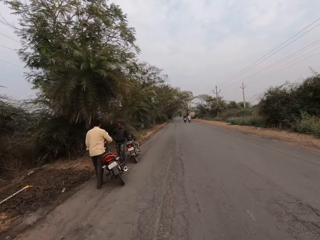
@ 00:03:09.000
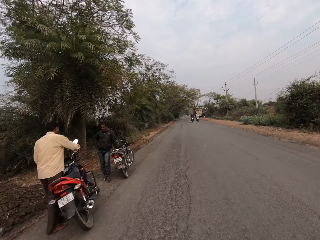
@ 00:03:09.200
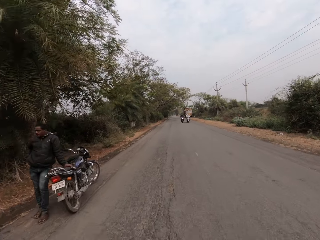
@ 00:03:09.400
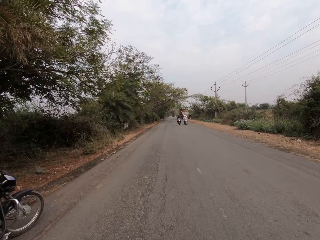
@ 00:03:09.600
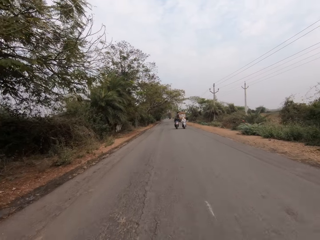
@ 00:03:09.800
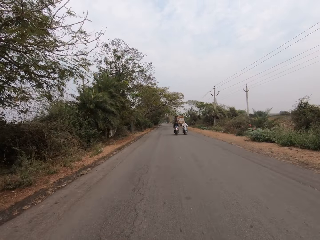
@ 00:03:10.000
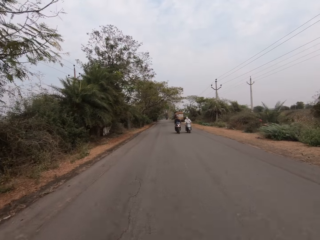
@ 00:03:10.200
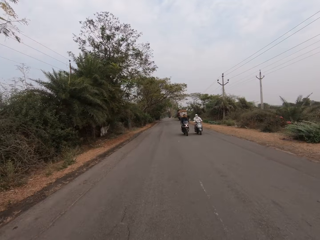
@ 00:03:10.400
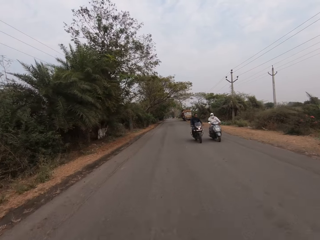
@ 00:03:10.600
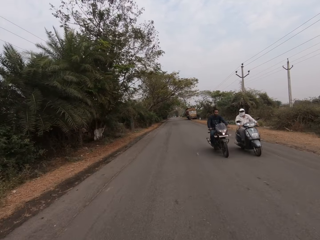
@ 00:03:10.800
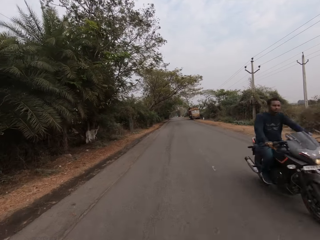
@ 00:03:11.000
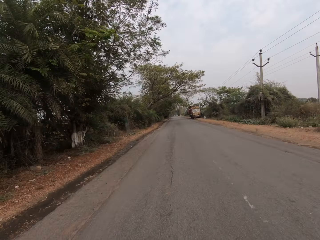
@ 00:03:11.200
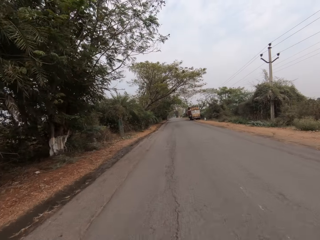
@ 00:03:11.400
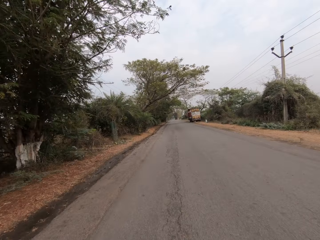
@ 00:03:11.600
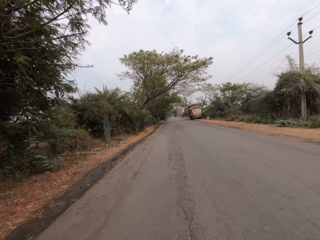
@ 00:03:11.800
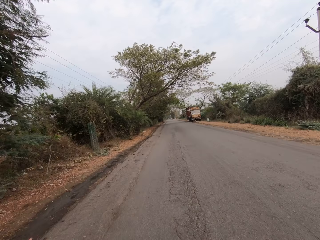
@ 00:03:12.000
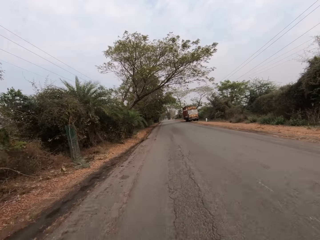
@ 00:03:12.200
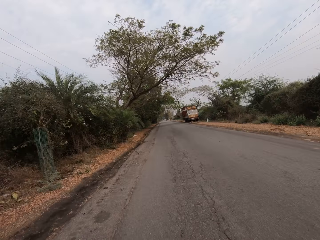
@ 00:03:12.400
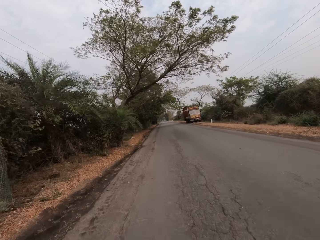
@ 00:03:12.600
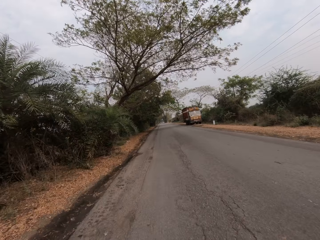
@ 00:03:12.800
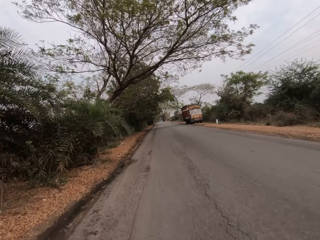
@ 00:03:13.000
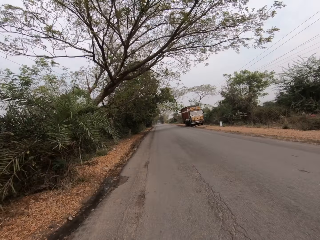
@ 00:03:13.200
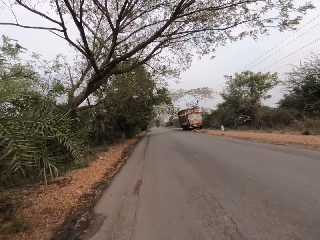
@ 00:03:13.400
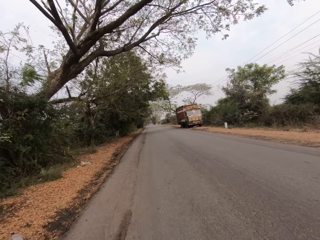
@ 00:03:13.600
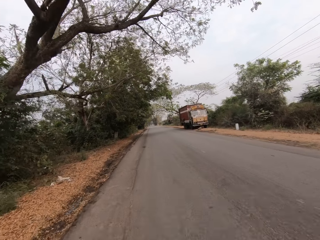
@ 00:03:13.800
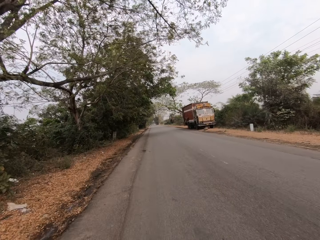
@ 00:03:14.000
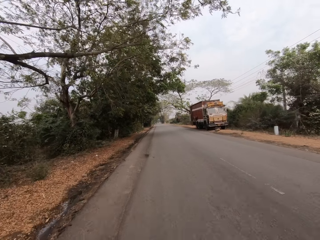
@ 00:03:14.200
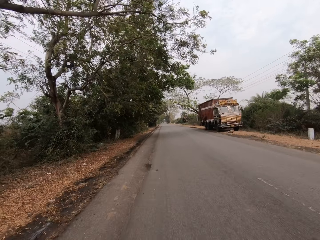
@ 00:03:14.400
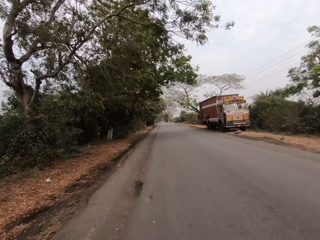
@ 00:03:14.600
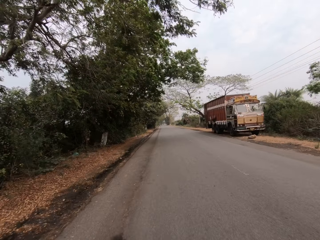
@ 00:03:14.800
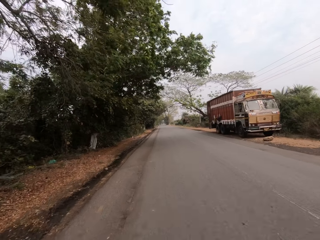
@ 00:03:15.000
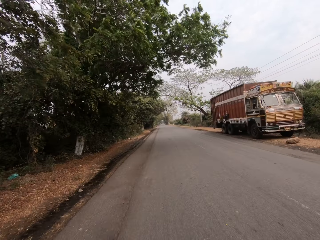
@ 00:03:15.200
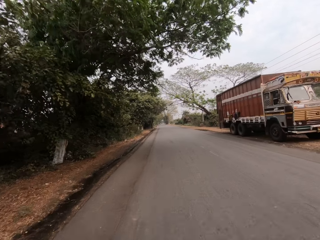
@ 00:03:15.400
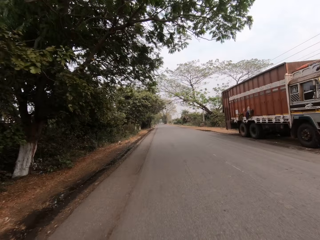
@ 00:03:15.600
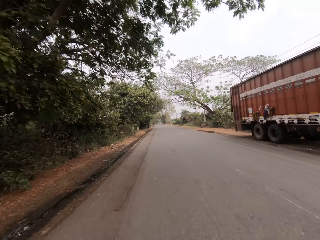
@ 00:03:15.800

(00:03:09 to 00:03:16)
A motorcycle drives by the camera wearer on the road.

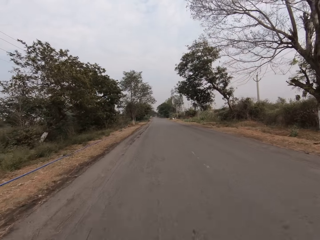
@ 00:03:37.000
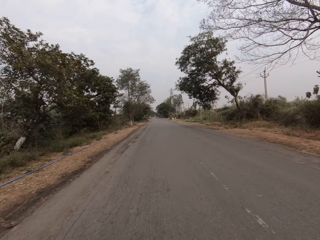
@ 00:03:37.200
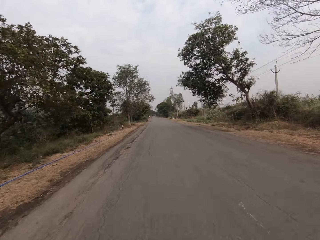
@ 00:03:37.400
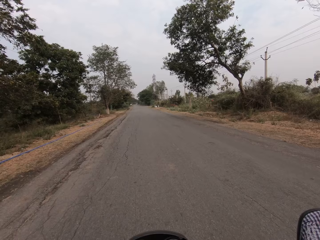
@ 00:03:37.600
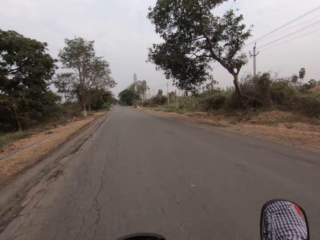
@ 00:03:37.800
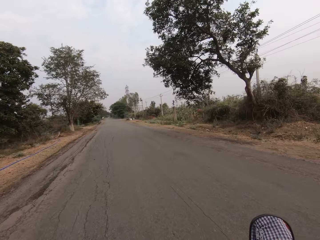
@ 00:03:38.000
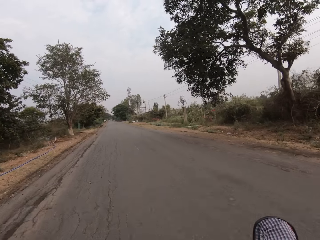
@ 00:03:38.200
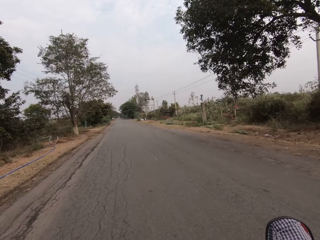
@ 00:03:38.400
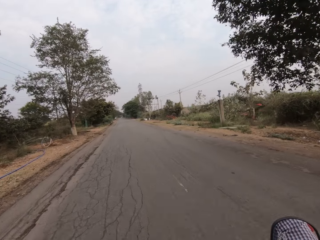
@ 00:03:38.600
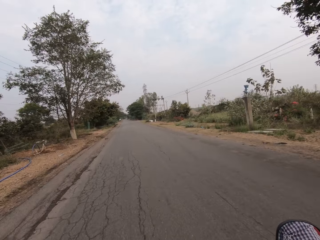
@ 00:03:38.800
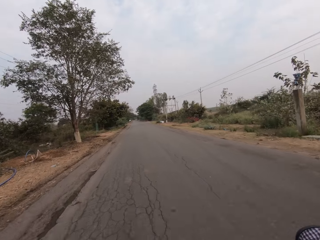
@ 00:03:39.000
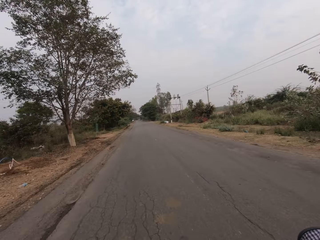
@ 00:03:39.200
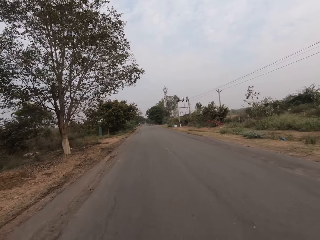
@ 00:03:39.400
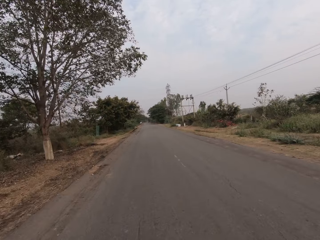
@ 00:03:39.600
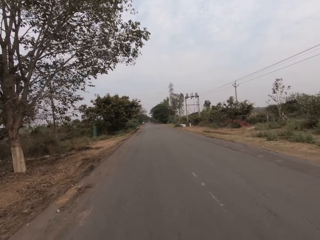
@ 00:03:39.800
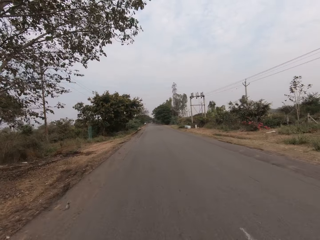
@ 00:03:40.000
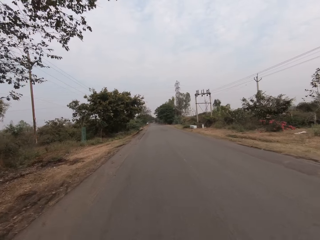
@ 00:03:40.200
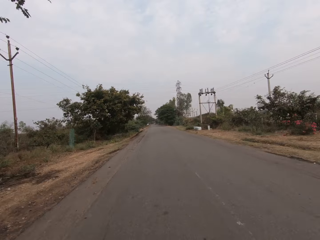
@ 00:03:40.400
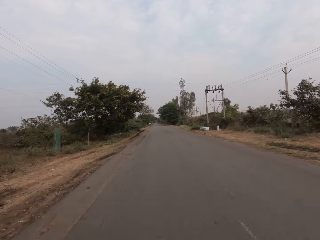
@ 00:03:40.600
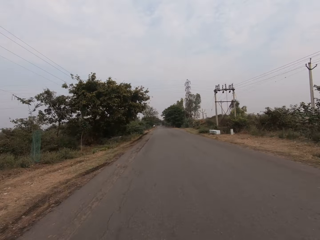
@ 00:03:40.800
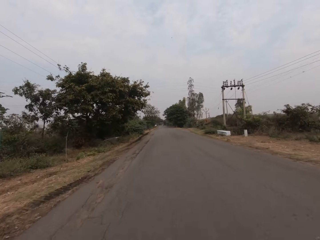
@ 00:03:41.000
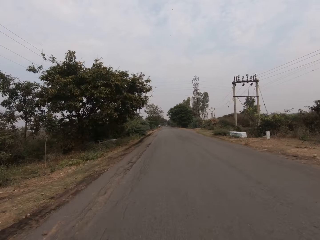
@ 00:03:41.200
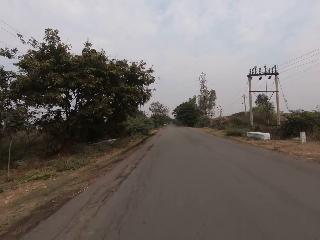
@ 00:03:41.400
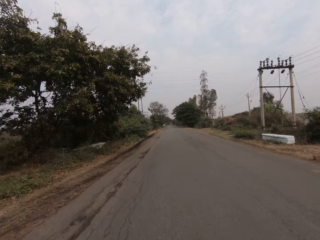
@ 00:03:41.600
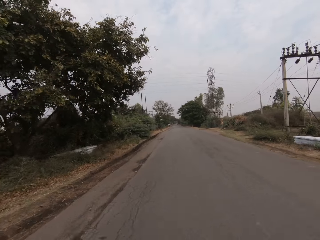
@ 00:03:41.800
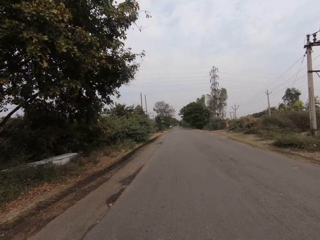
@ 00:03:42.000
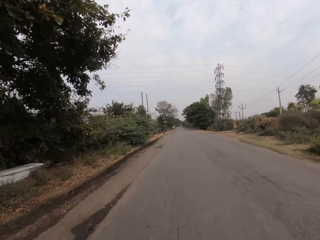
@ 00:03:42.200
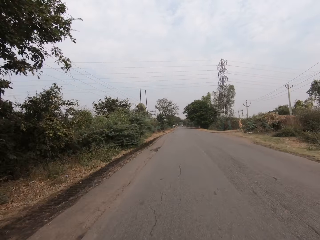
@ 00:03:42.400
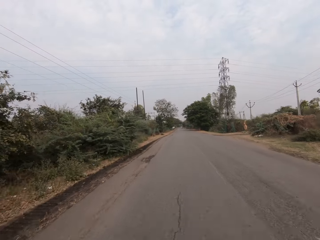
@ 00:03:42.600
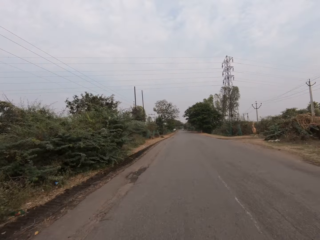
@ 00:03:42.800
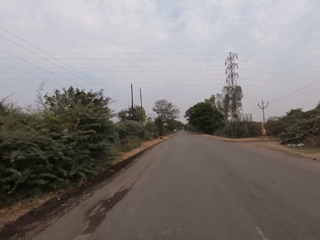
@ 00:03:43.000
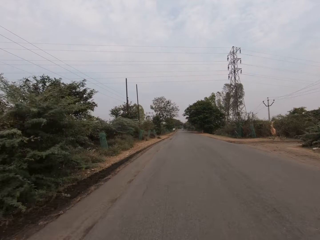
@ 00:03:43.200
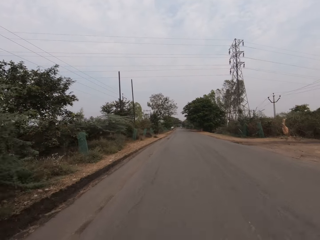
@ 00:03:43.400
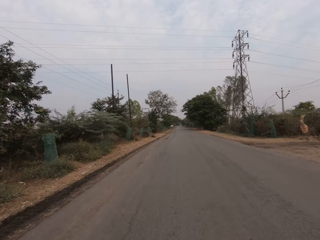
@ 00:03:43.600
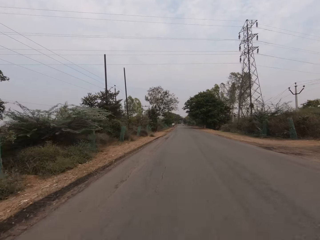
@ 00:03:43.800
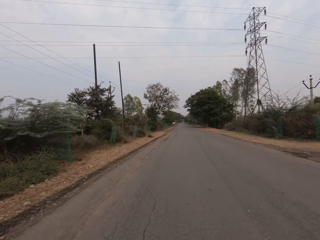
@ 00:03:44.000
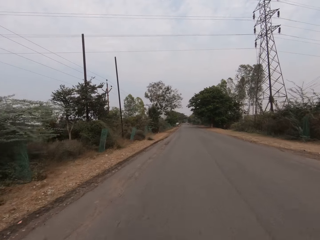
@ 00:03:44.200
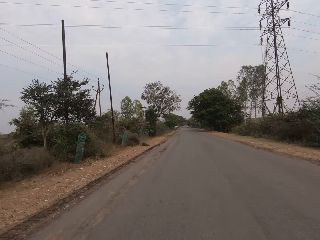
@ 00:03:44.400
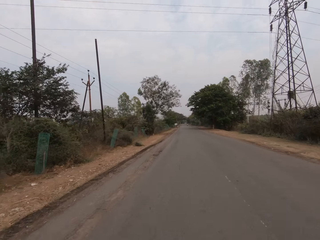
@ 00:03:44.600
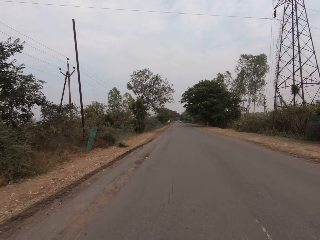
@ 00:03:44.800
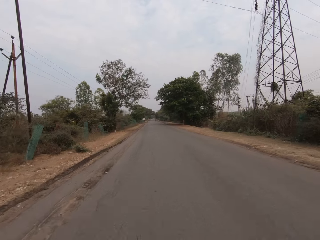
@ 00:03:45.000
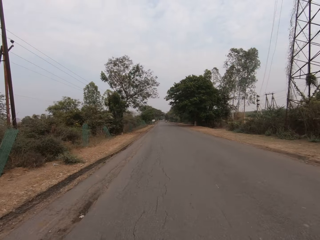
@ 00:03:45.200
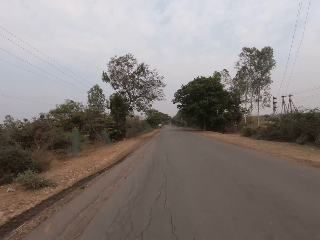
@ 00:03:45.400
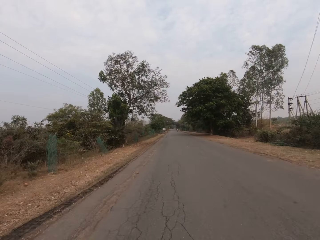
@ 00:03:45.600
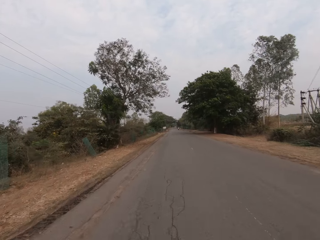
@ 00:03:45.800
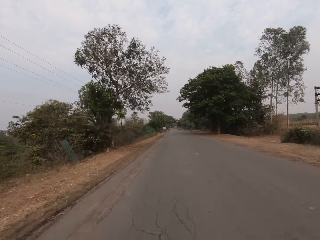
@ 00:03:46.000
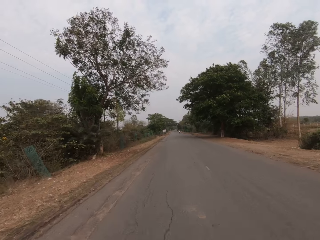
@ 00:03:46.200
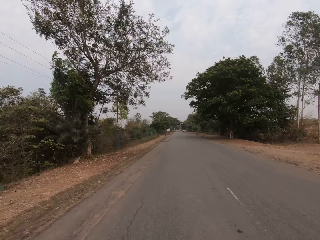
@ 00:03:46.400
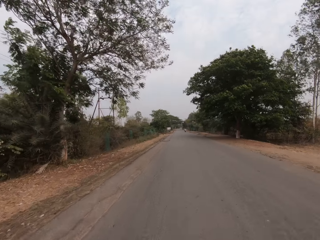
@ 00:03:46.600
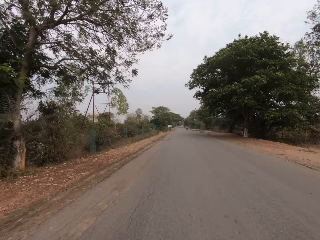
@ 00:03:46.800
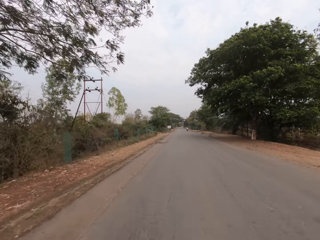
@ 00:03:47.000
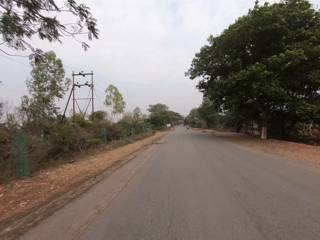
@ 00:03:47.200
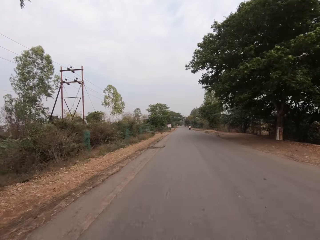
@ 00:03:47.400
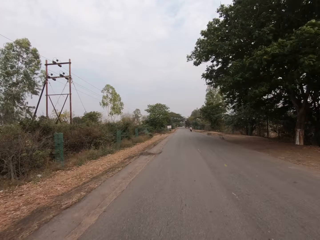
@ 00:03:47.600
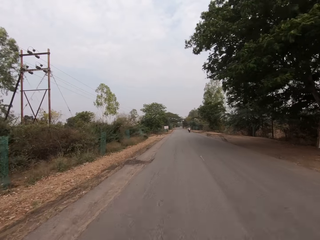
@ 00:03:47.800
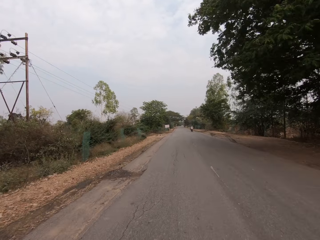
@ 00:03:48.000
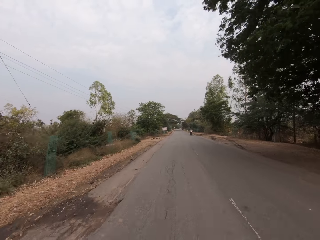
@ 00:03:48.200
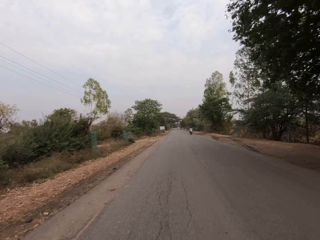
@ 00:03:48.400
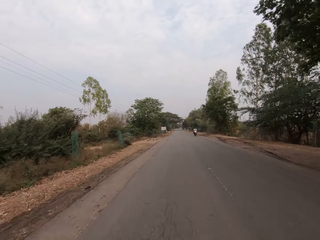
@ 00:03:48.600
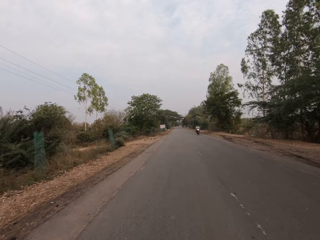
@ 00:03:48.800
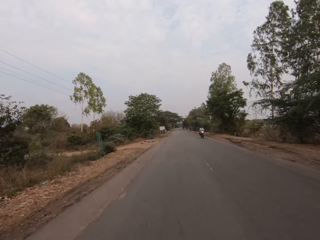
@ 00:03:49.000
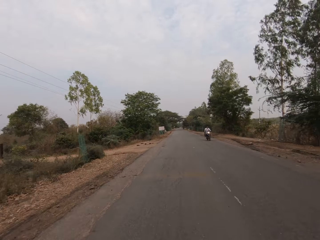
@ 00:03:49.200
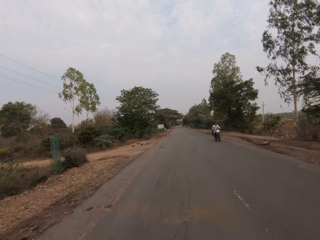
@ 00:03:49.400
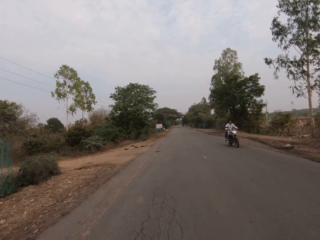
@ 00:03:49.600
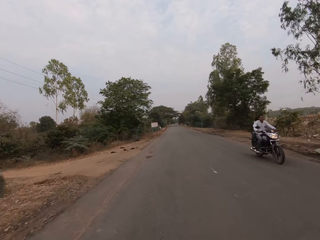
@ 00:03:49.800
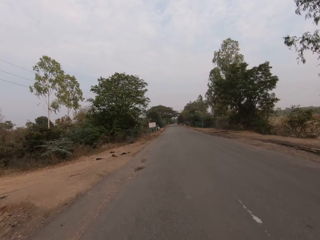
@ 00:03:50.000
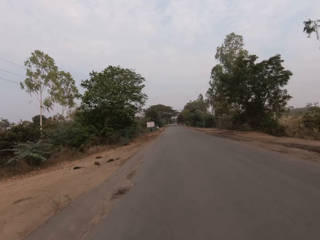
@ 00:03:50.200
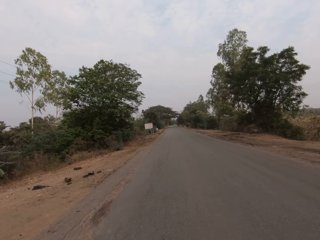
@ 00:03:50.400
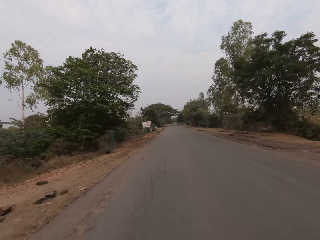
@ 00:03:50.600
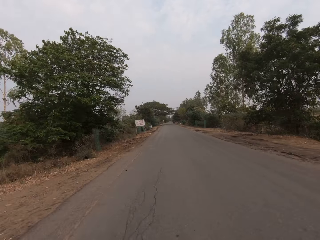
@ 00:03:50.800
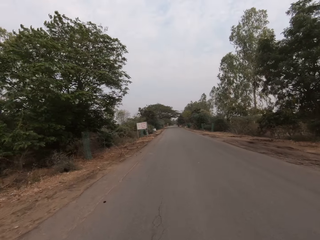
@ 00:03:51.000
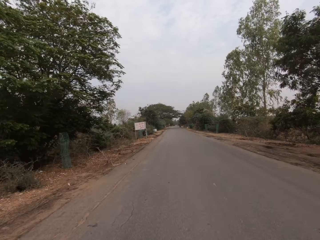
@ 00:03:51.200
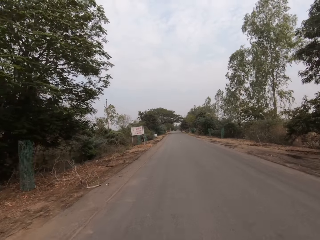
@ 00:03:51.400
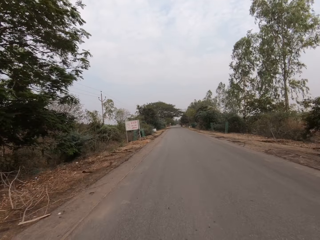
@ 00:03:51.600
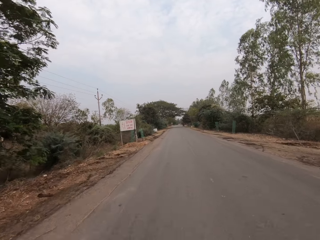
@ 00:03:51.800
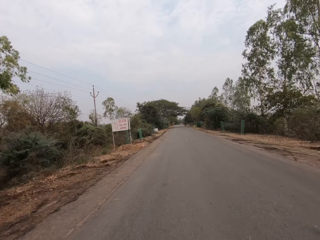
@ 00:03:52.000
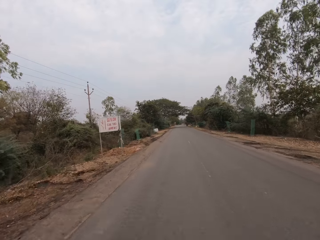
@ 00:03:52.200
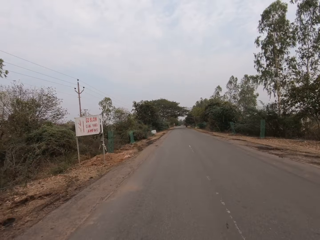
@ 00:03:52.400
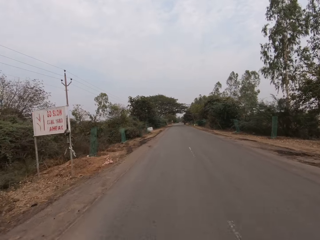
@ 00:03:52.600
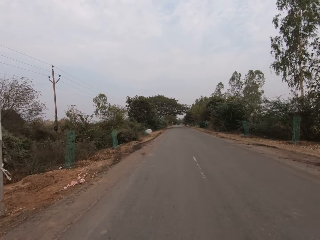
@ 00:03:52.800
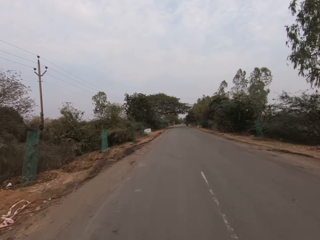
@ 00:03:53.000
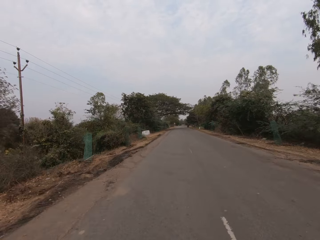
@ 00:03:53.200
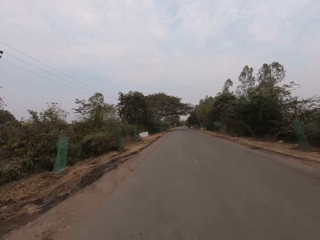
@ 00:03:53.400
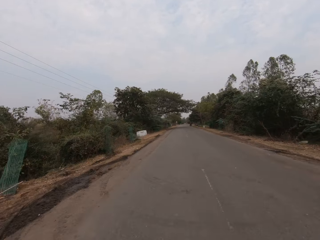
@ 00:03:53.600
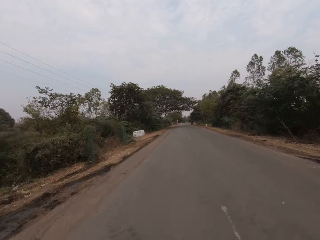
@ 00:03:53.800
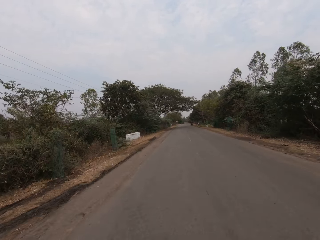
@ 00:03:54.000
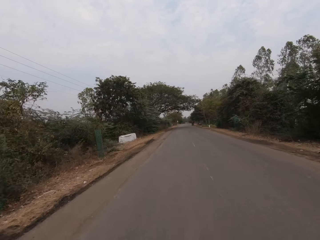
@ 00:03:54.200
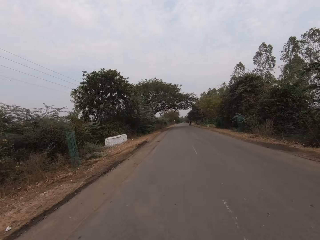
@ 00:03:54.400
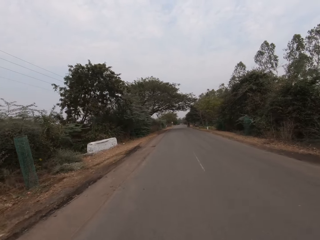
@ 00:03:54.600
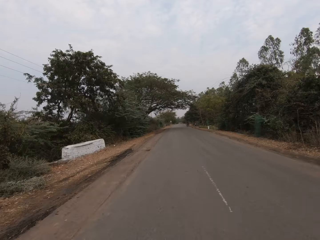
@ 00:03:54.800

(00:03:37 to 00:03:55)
The camera wearer looks at a side mirror. They look forward on a road and ride on the road. A motorcycle drives by the camera wearer on the road.
